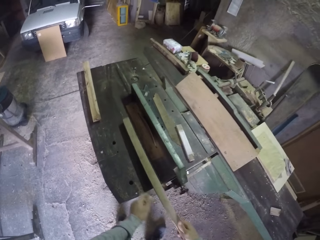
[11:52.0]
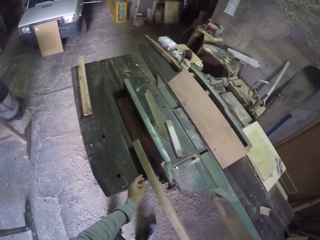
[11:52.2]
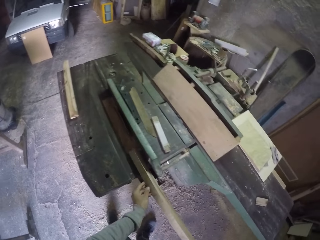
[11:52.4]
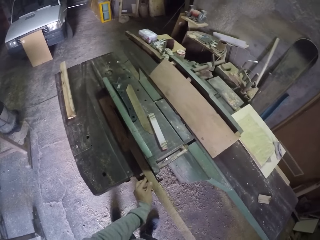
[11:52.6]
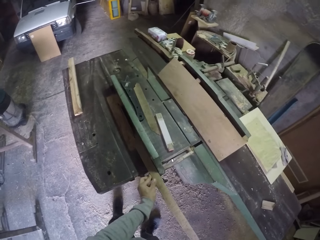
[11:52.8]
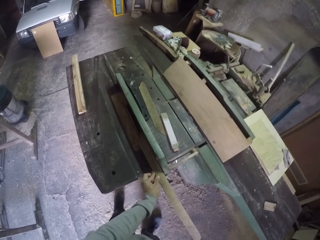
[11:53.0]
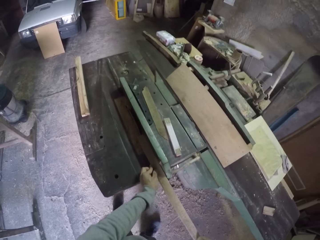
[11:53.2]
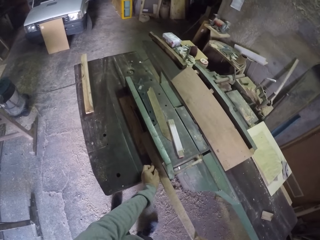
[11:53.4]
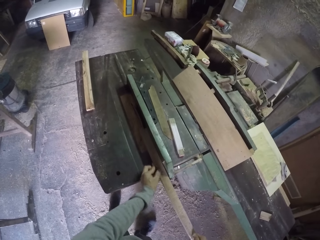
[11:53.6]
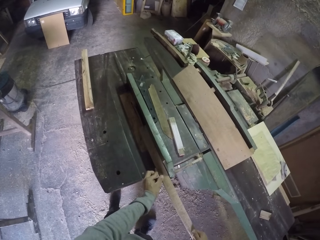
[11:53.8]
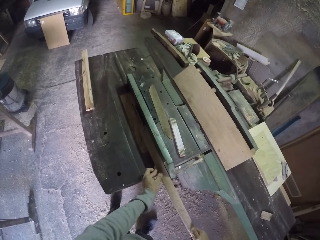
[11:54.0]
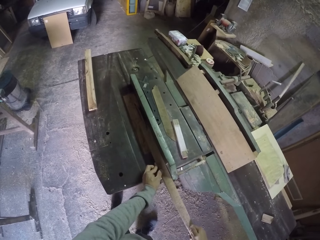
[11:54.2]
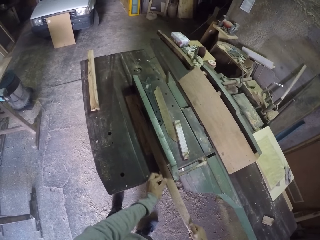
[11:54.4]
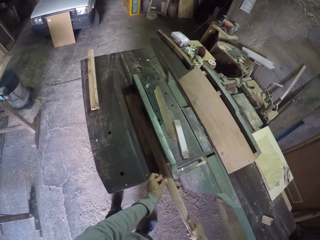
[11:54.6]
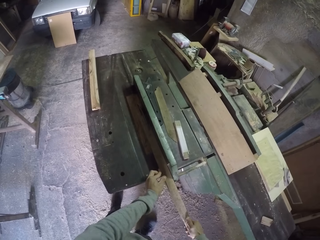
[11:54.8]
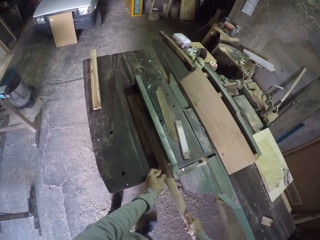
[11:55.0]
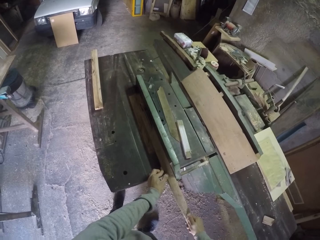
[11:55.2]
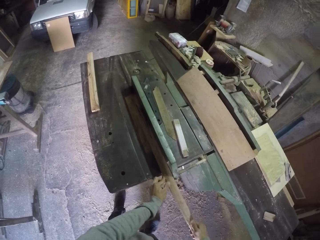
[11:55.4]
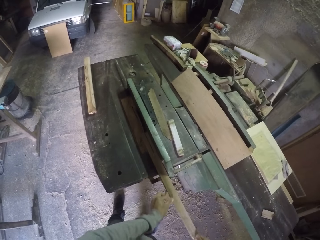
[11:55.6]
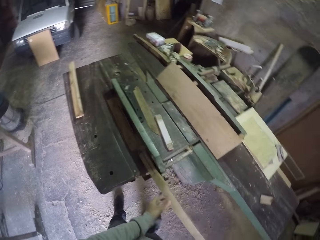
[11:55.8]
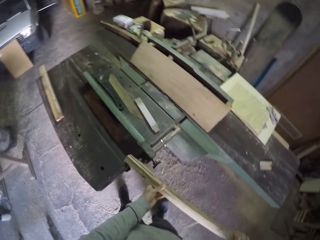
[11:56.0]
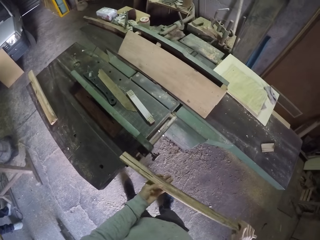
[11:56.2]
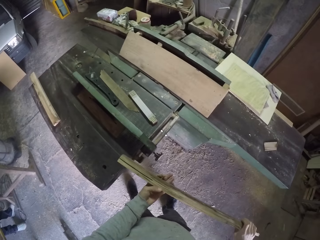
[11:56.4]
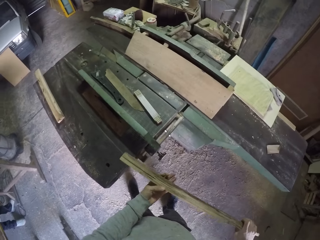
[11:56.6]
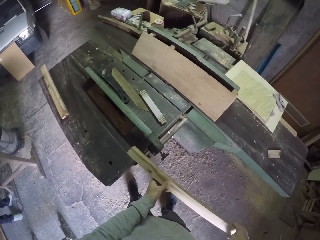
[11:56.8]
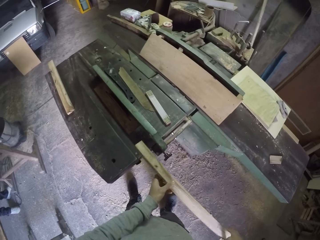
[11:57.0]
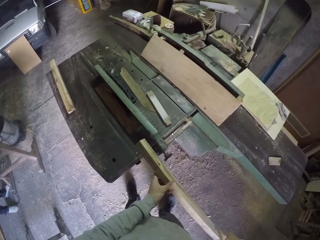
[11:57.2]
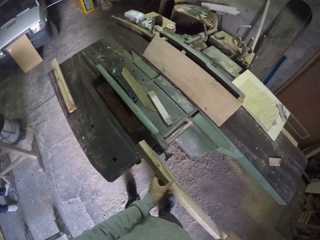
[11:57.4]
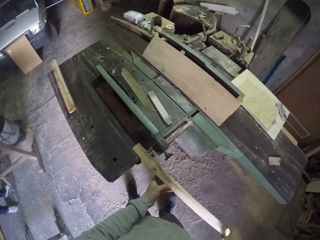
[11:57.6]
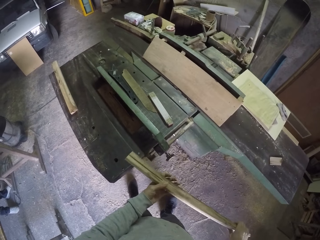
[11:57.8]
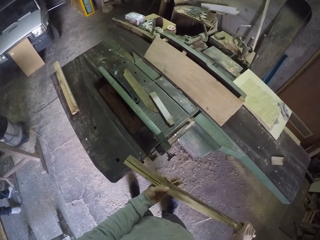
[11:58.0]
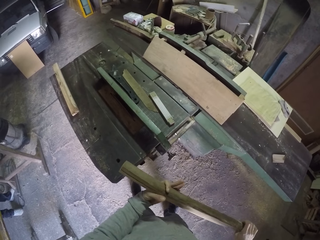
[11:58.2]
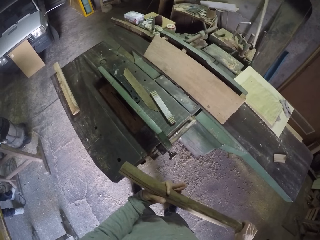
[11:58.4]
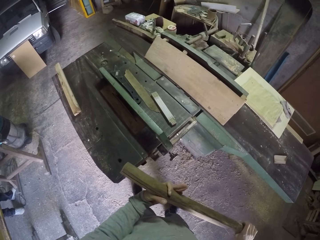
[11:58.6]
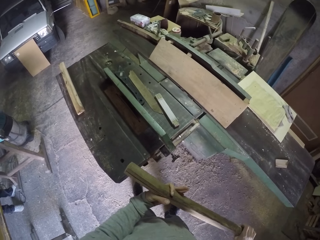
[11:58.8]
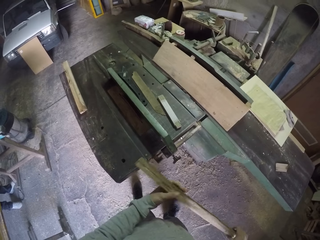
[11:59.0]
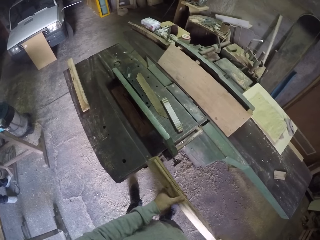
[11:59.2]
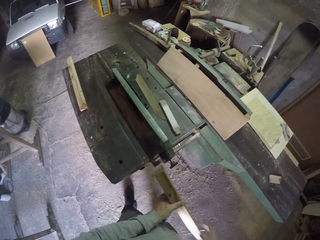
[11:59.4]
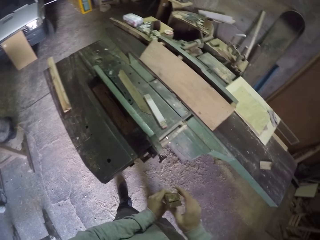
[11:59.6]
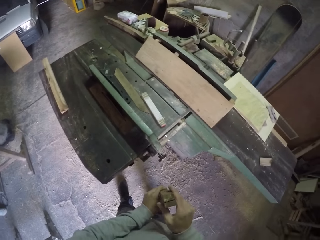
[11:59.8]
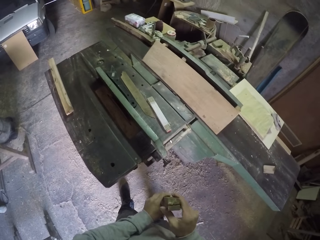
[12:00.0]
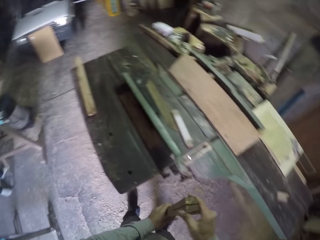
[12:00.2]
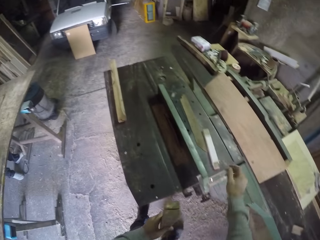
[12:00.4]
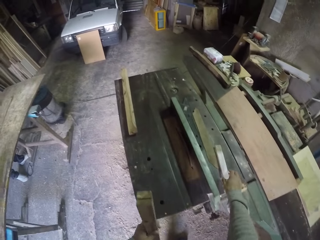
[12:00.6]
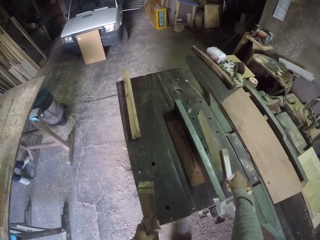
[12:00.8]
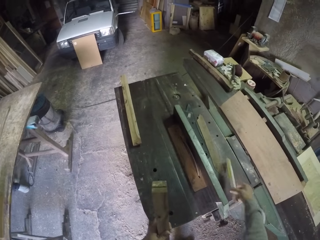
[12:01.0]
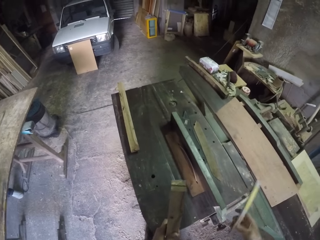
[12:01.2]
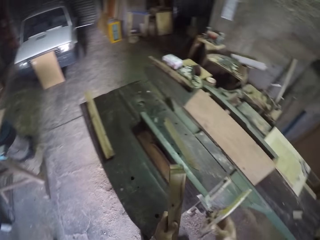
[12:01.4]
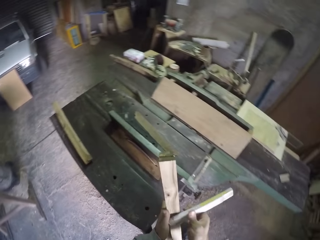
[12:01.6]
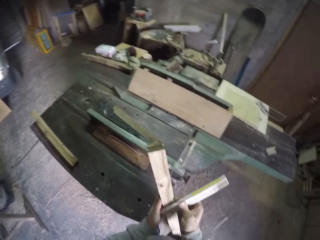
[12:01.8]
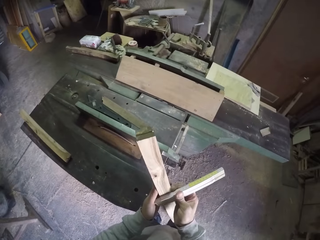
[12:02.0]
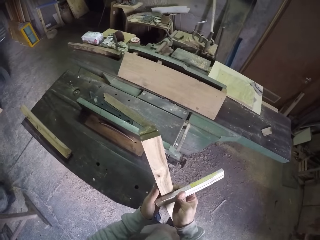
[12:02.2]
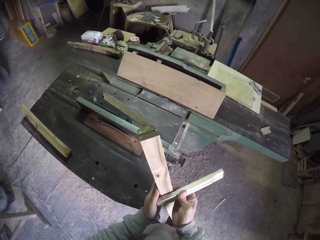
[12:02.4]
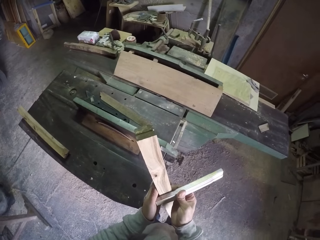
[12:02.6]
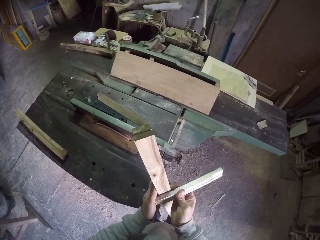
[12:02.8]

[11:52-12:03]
The camera wearer holds the plank on the workbench with both hands. He holds the plank with his right hand. He cuts the plank with the table saw on the workbench with both hands. He fixes the piece of wood on the machine. He holds the plank with both hands. He looks at the piece of wood. He holds the plank with his left hand. He picks the folding rule from the workbench with his right hand. He measures the plank in his left hand with the folding rule in his right hand.

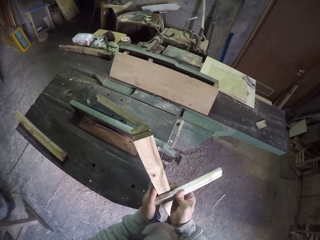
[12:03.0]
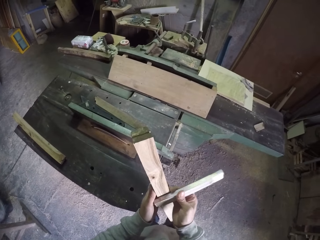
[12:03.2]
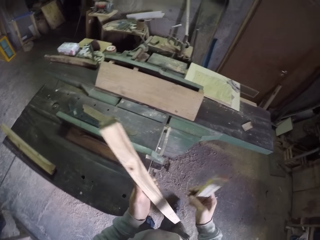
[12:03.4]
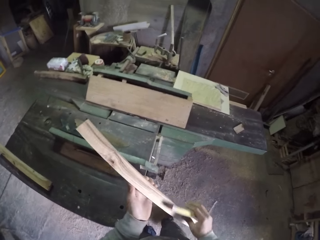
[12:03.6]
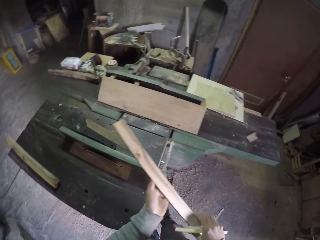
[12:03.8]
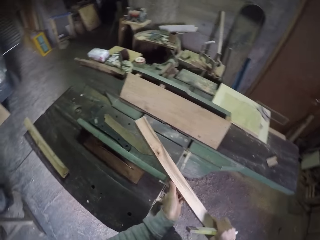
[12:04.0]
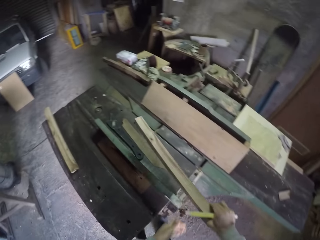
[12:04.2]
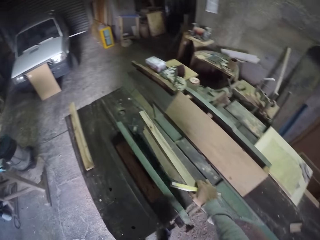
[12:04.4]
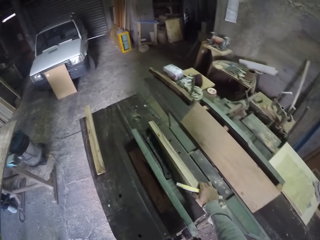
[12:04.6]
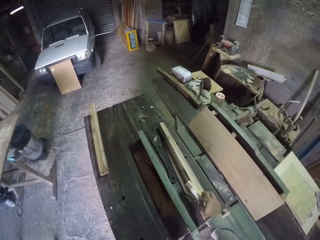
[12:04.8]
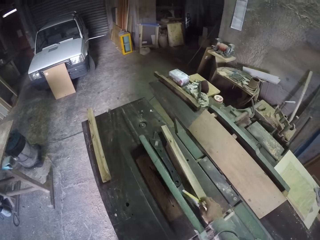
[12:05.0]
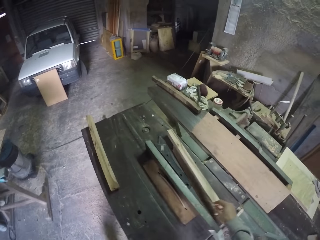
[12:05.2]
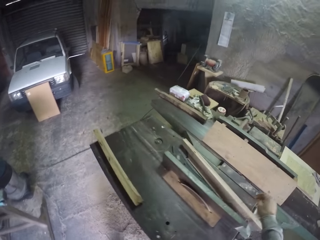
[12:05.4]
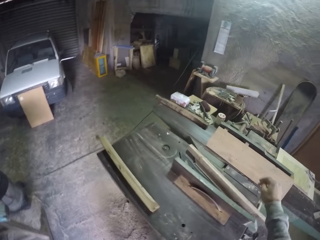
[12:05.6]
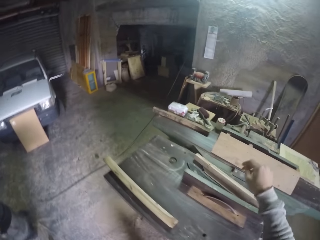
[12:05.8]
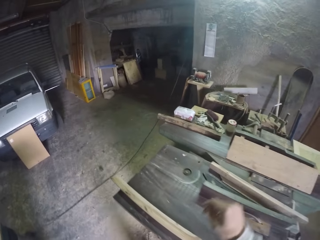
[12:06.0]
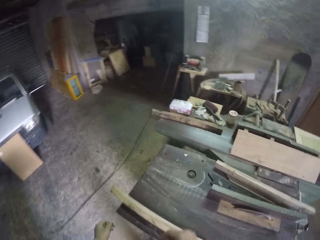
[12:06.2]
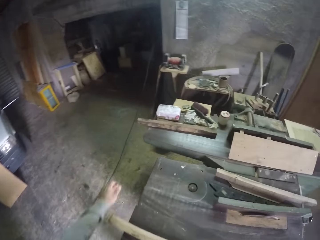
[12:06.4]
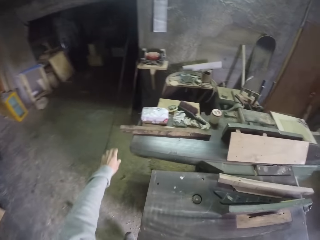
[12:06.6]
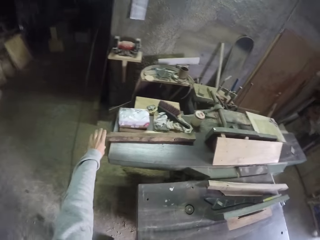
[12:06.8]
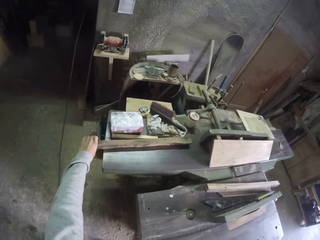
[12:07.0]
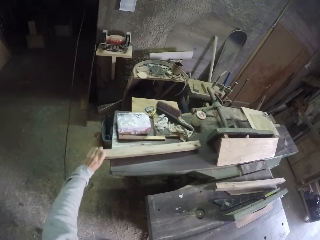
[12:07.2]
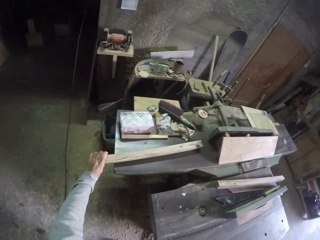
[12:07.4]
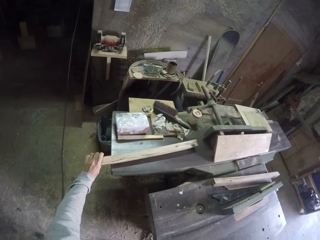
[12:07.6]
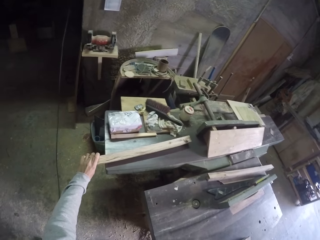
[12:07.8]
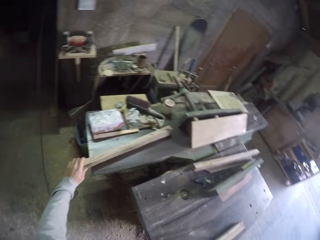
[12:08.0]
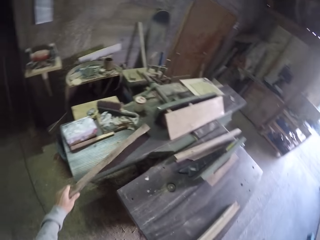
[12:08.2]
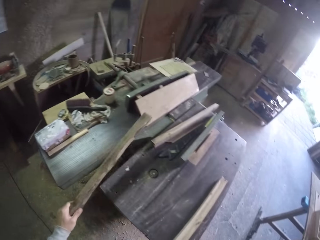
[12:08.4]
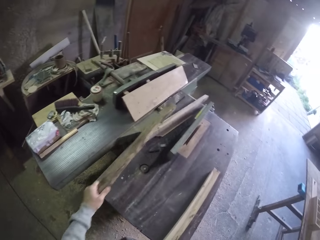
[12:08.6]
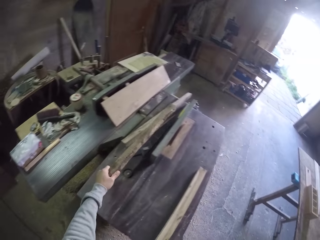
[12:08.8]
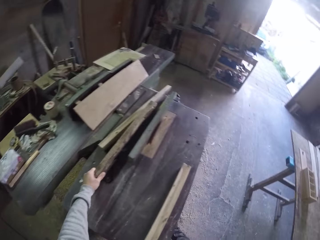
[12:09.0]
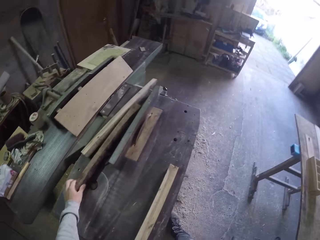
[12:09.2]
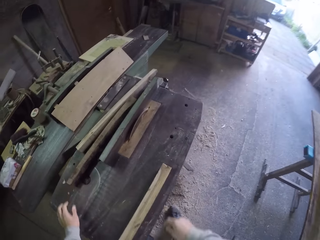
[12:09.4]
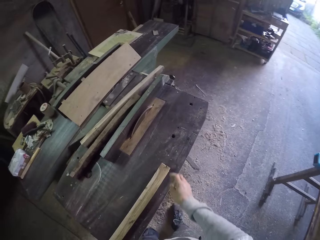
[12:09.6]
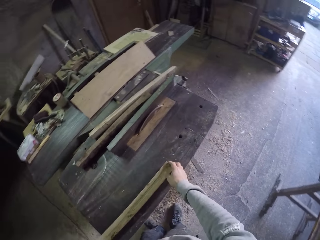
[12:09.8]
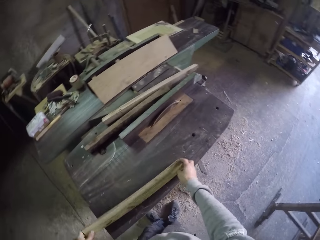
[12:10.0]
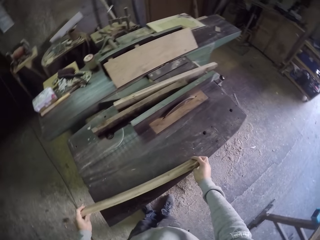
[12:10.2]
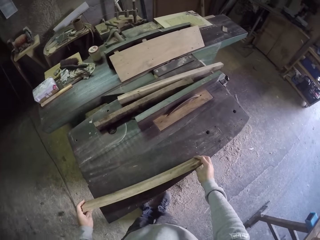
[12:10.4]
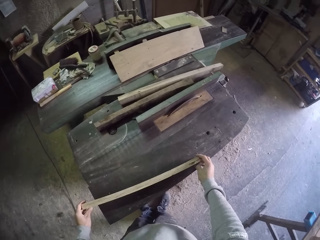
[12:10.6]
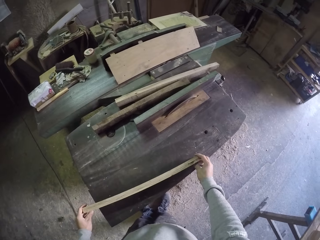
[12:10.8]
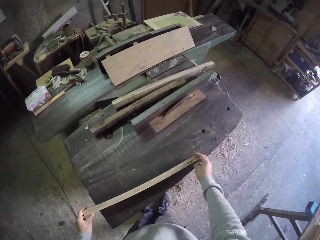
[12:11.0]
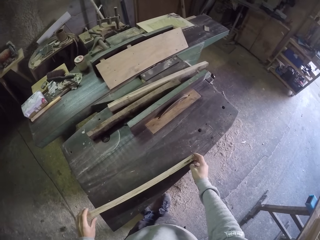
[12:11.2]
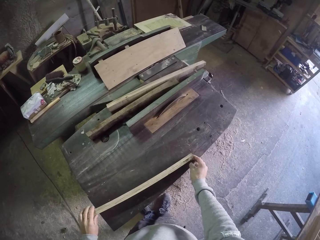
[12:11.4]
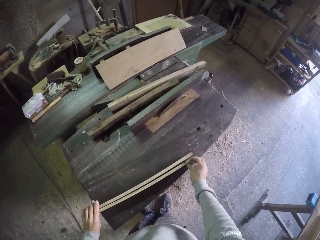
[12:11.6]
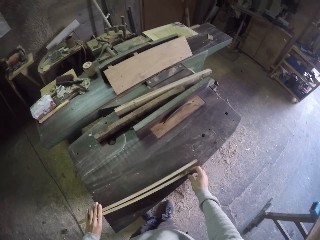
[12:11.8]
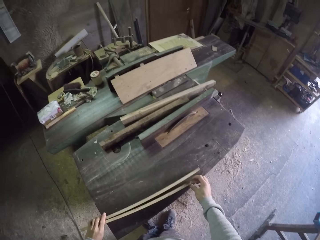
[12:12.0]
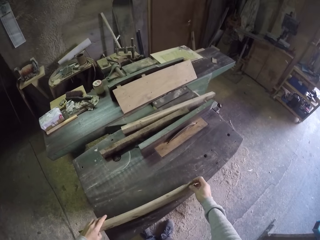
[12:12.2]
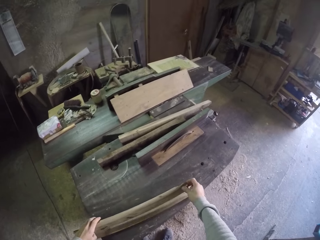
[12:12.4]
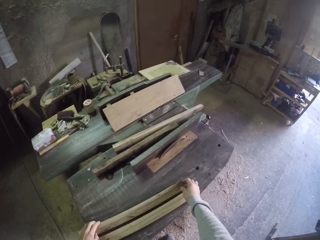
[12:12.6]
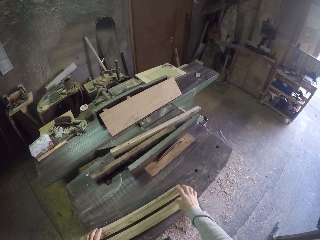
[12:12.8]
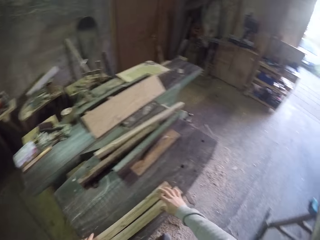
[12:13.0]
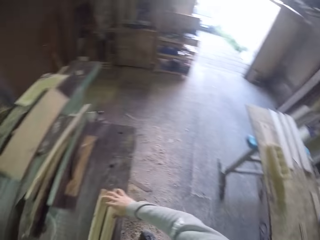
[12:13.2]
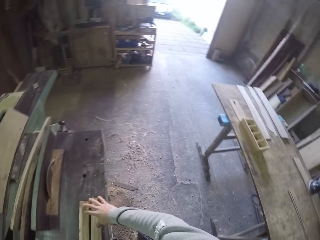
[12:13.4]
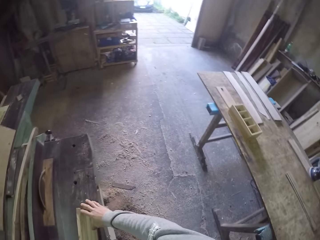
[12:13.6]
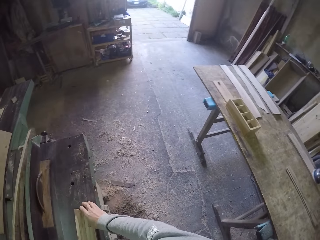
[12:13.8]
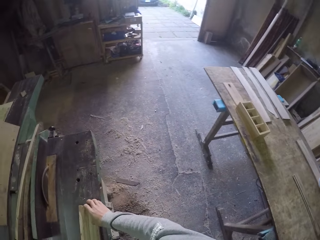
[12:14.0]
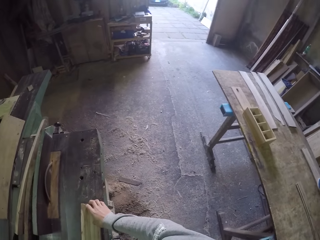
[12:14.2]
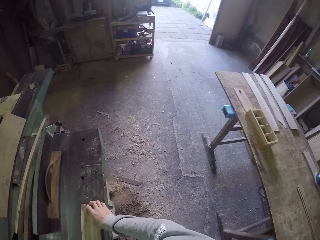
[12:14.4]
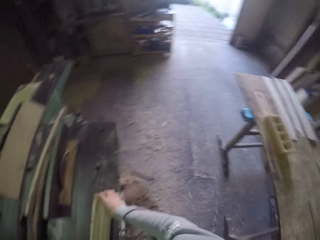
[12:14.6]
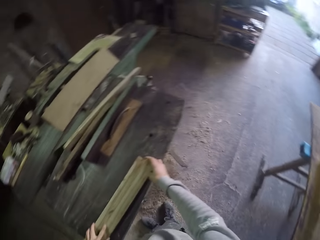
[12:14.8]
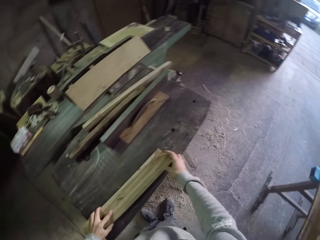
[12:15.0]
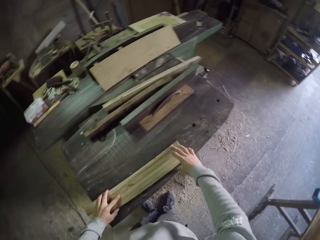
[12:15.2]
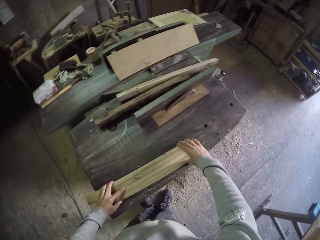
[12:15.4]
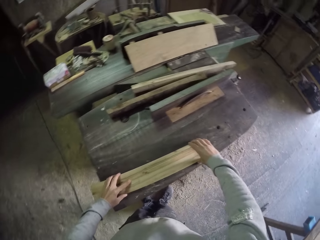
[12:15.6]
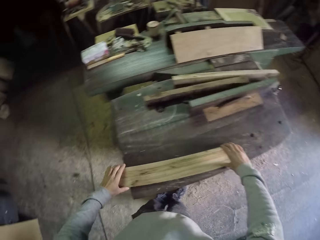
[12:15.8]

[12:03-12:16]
The camera wearer holds the plank with his left hand. He holds the folding rule with his right hand. He passes the plank from his left hand to his right hand. He drops the plank in his right hand on the workbench. He drops the folding rule in his right hand on the workbench. He walks a few steps. He picks a plank from the workbench with his left hand. He drops the plank on the workbench with his left hand. He adjusts the planks on the workbench with both hands. He touches the piece of wood.
